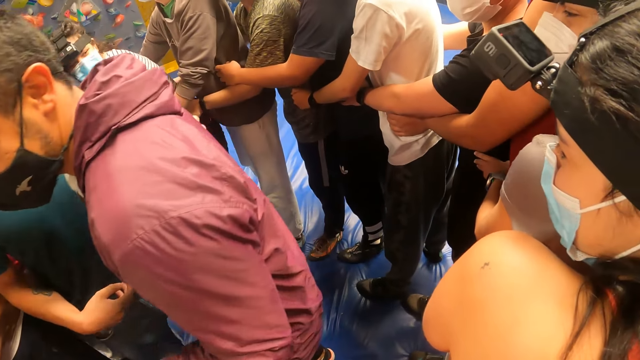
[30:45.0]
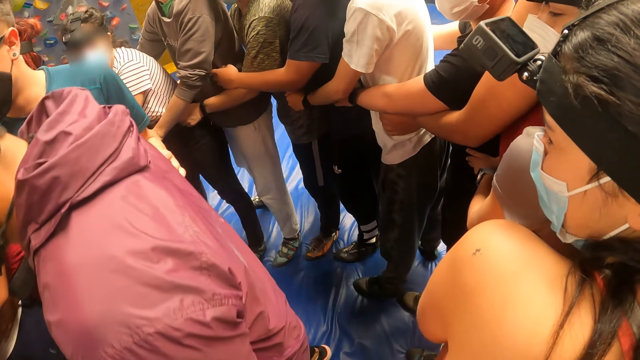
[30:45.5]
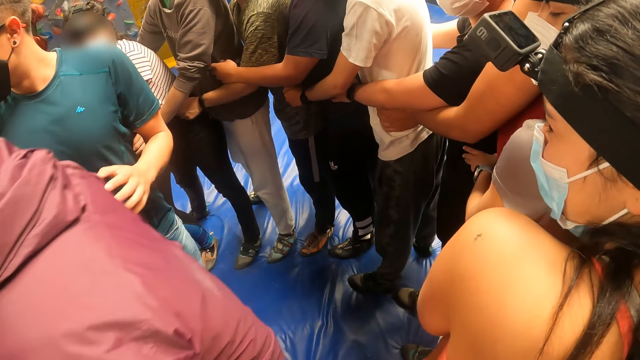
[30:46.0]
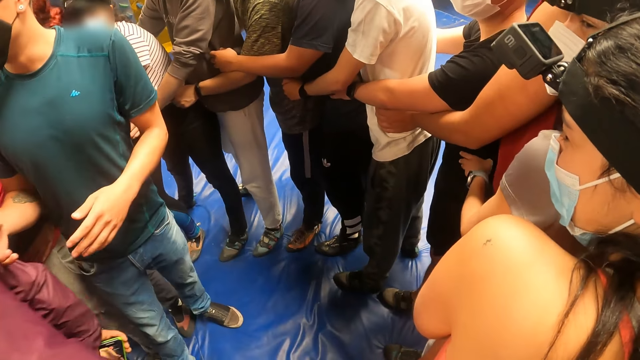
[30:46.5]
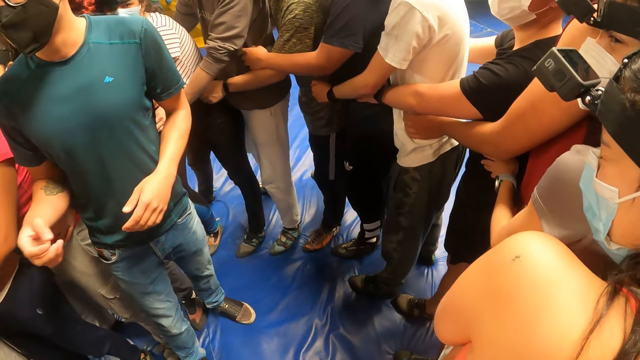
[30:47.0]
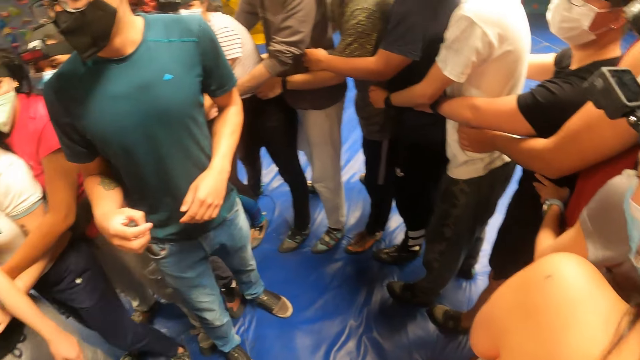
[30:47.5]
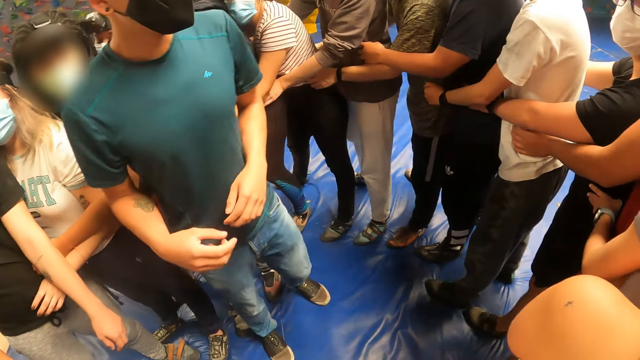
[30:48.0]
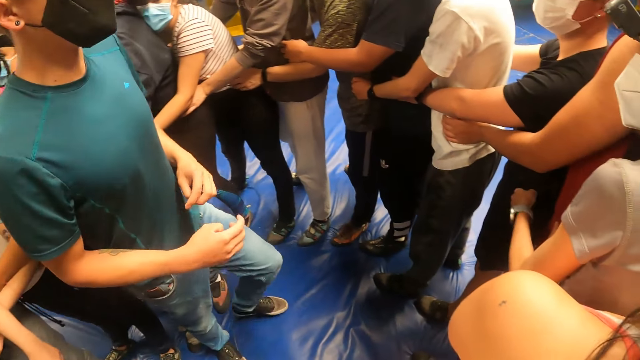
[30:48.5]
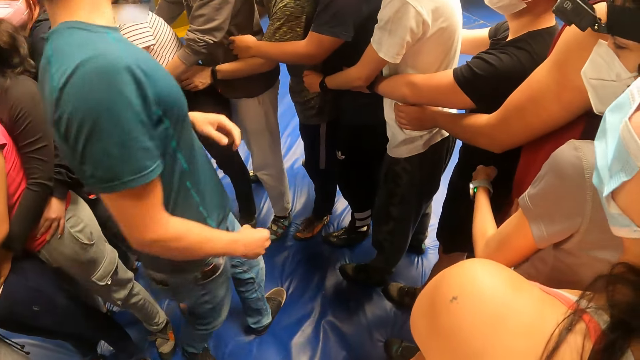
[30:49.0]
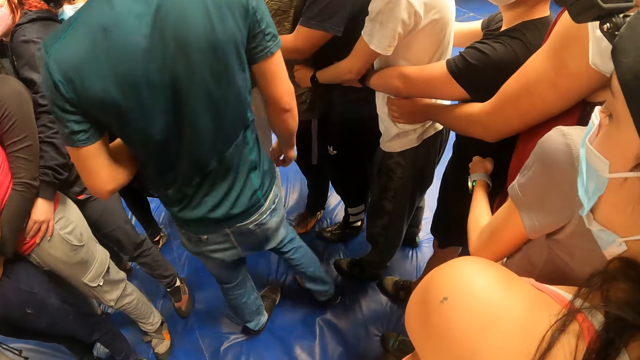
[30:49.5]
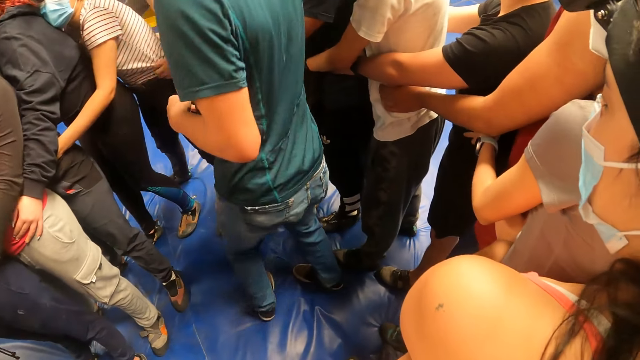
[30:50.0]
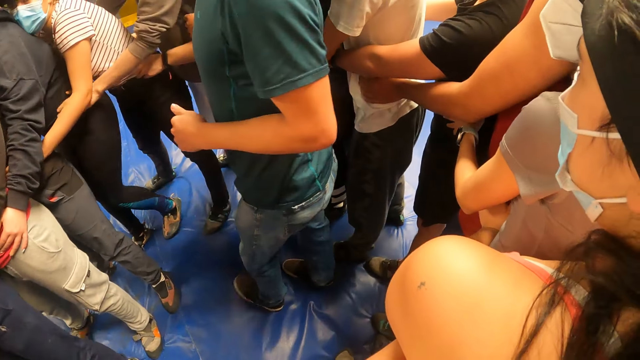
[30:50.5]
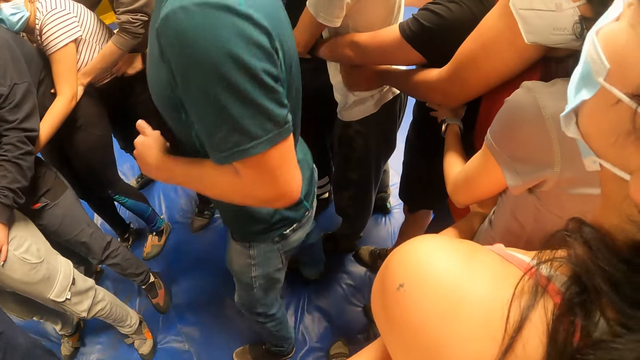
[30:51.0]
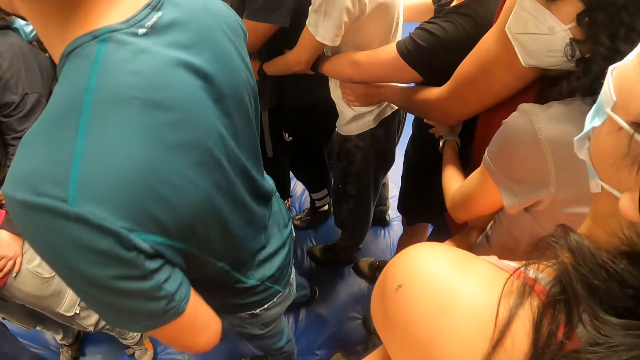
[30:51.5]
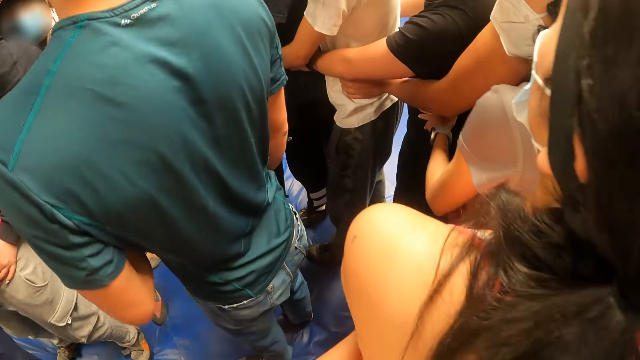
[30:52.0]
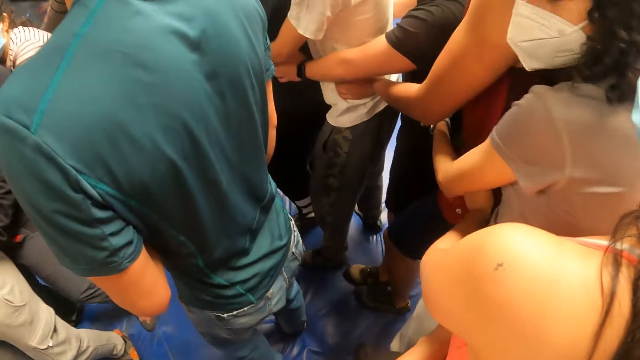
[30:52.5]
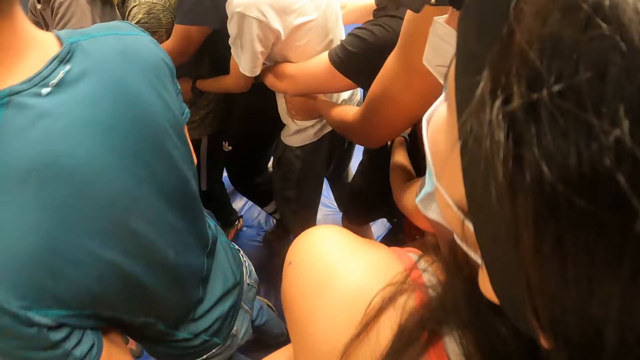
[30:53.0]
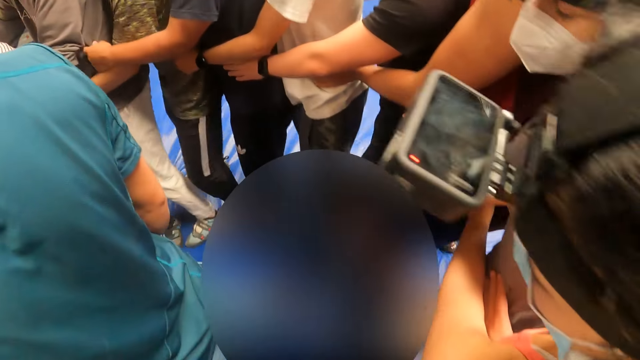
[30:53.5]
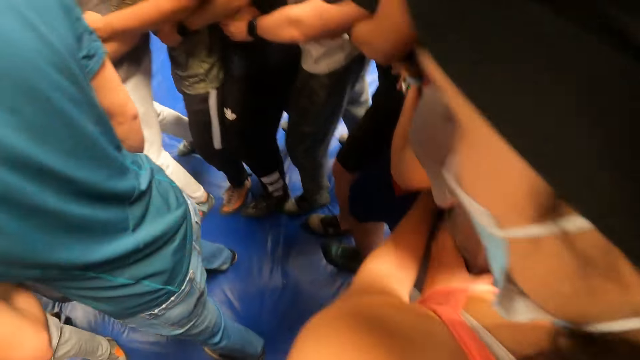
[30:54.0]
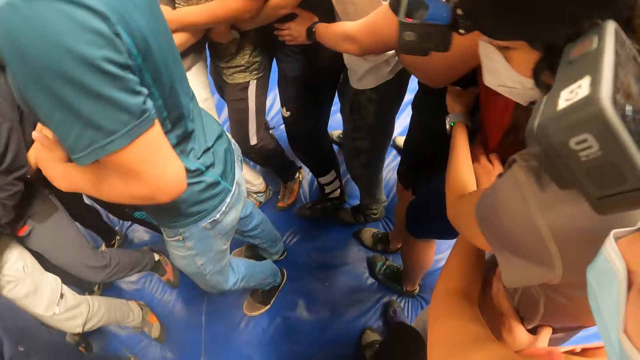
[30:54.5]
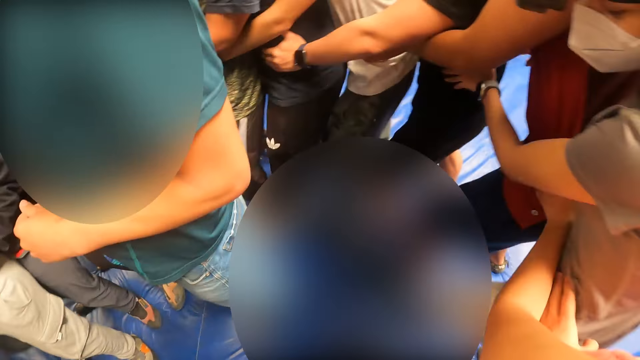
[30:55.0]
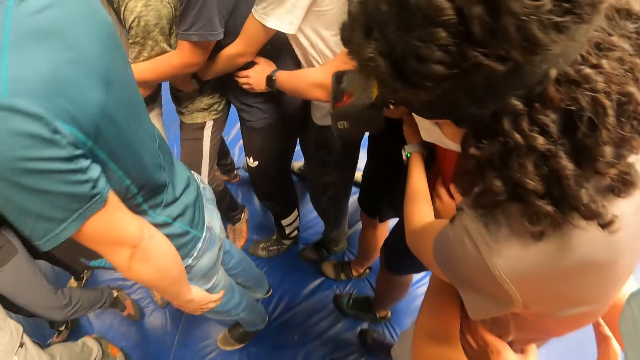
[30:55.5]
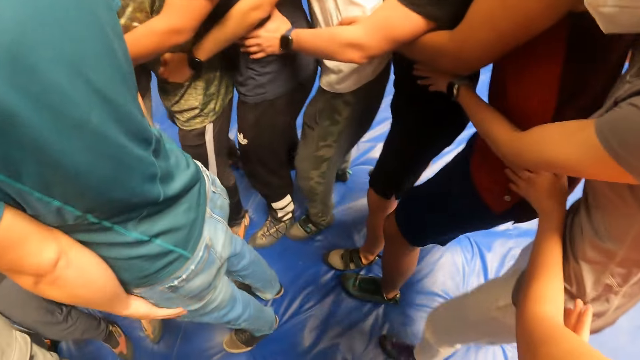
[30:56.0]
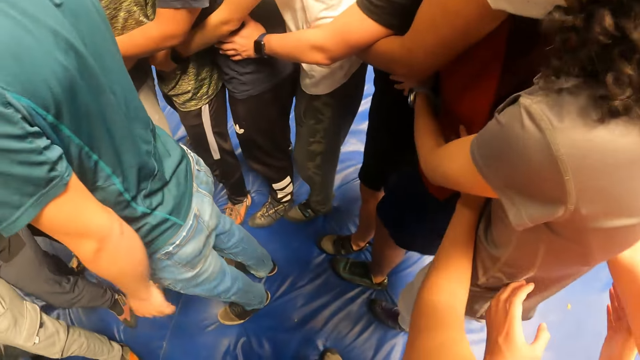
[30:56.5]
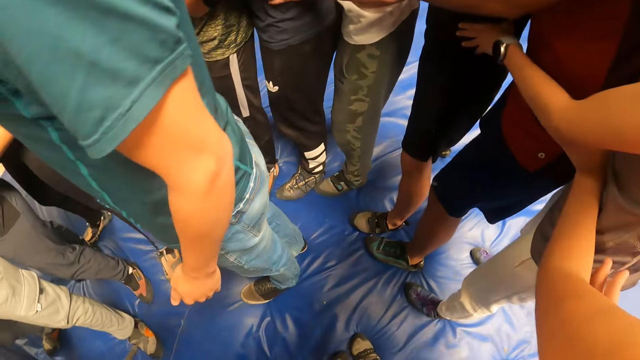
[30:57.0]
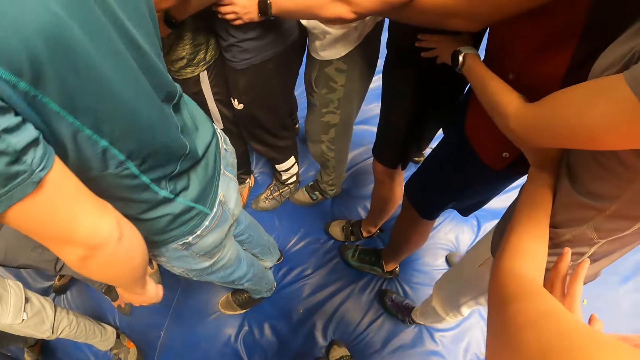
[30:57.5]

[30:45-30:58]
A man walks away from the camera wearer. The camera wearer looks at a person. They walk around the gym with the group of people holding the waist of another person.

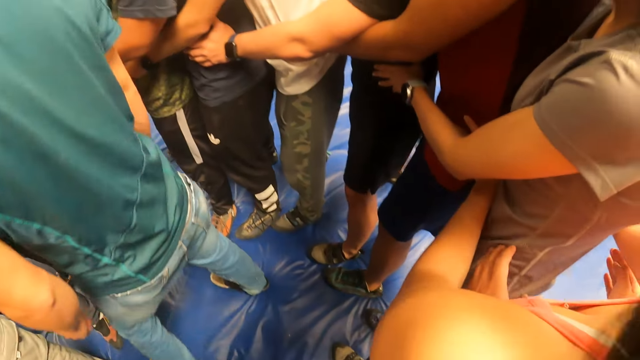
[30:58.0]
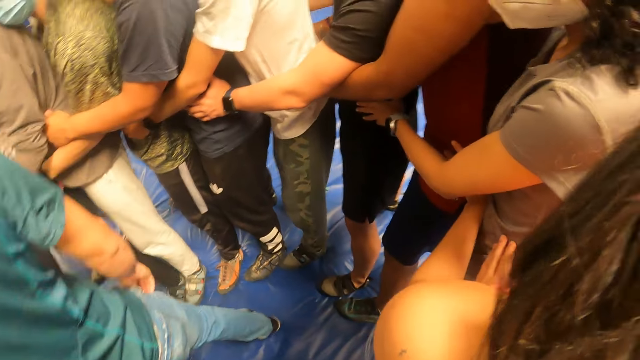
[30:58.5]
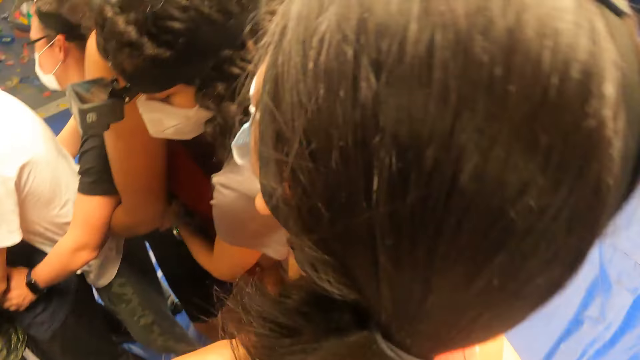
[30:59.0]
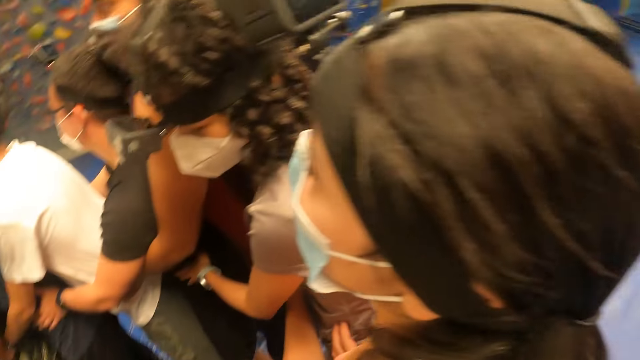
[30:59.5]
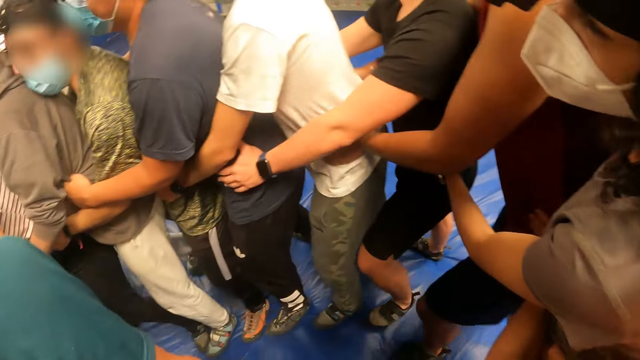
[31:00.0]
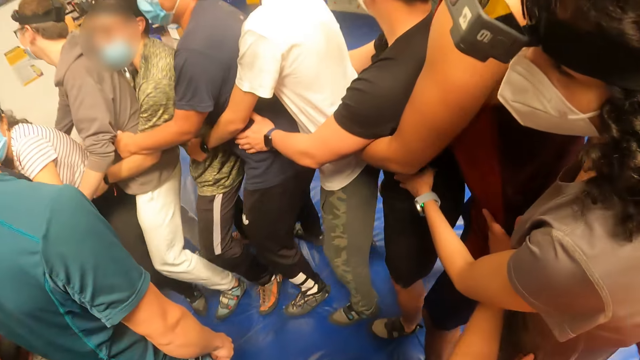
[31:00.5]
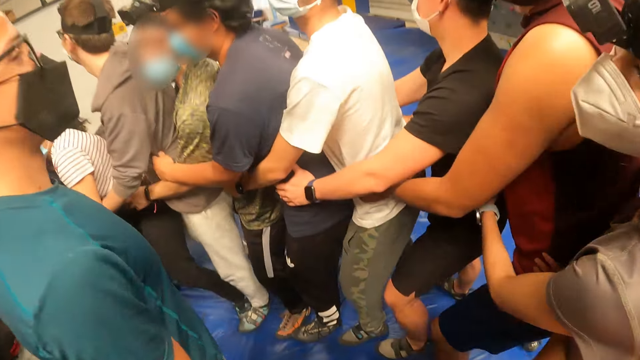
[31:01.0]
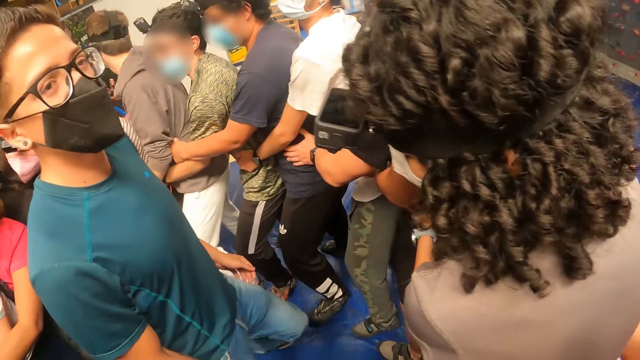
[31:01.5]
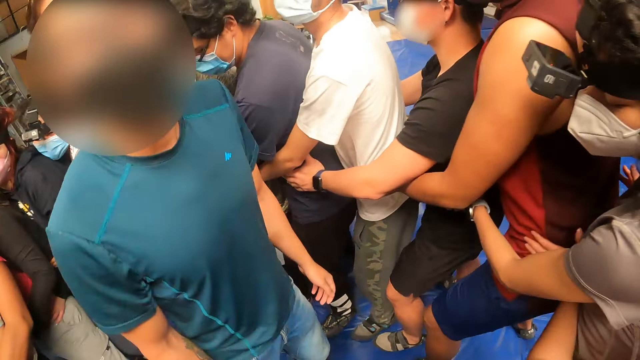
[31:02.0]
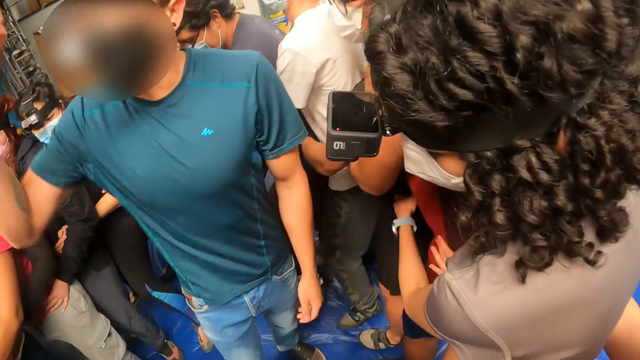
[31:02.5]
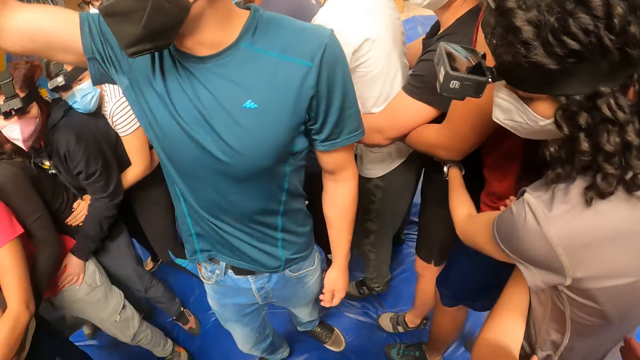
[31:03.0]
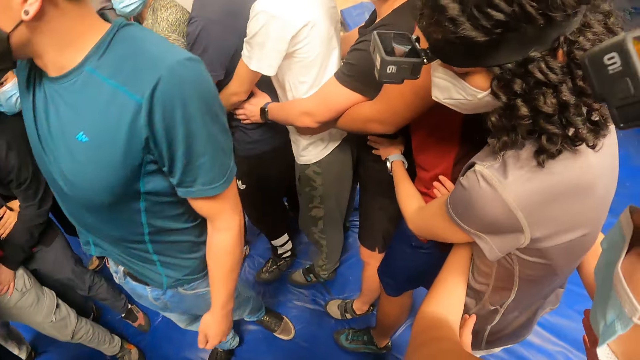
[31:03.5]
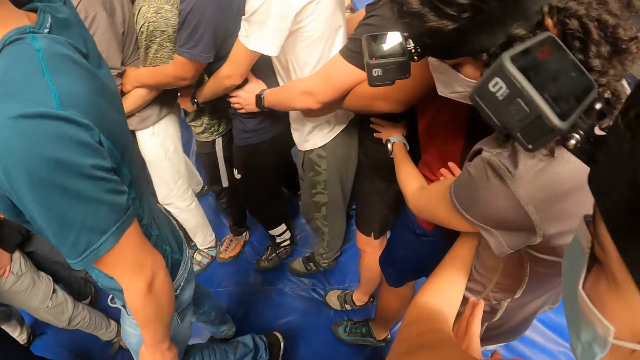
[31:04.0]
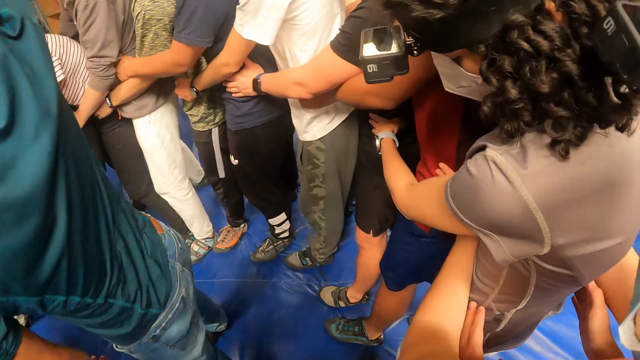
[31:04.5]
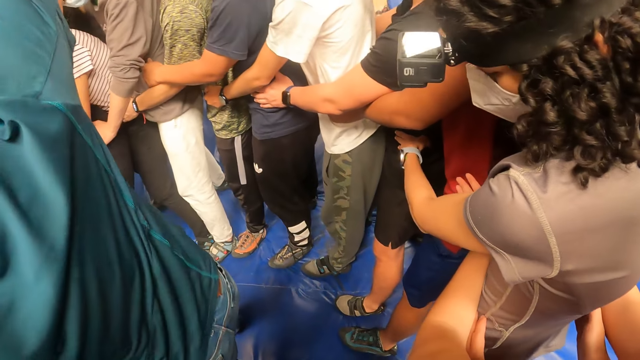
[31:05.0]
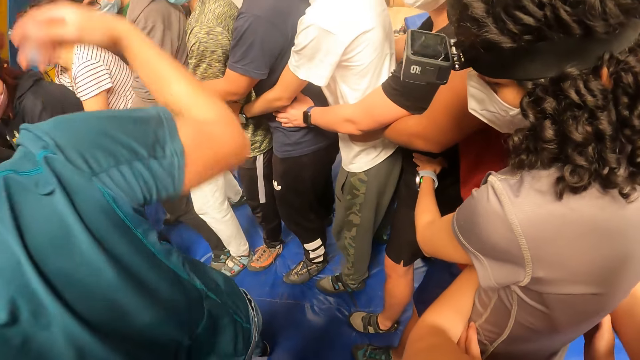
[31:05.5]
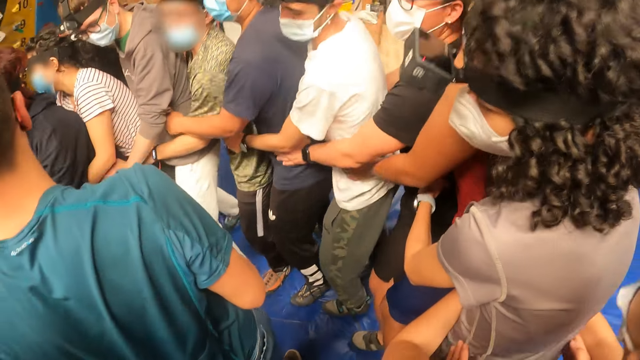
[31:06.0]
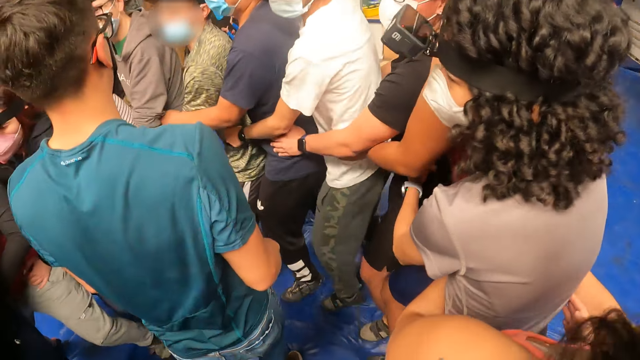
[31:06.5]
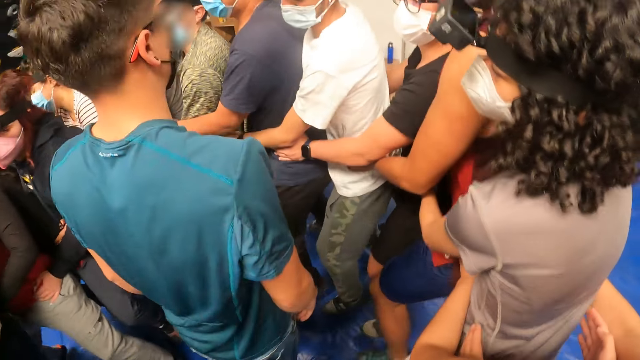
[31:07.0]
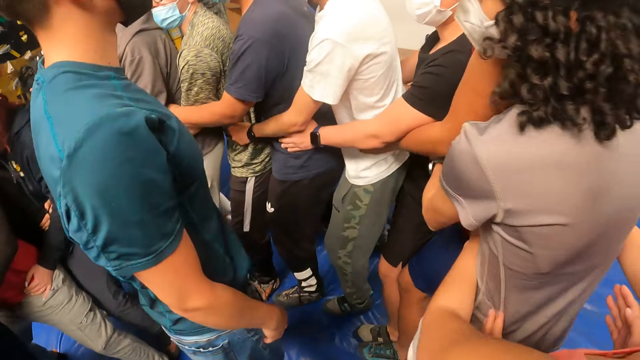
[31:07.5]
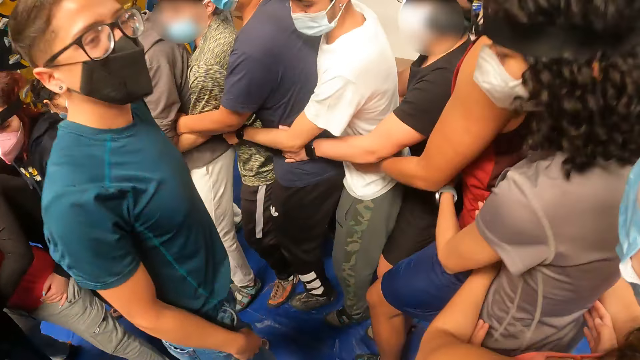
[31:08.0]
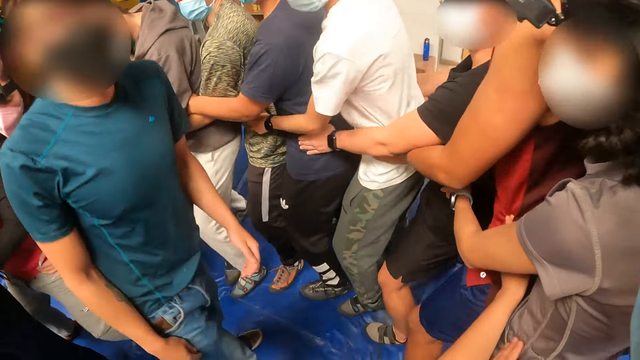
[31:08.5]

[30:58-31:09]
The camera wearer exercises with the group of people round a man.
